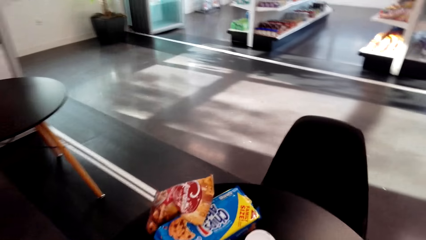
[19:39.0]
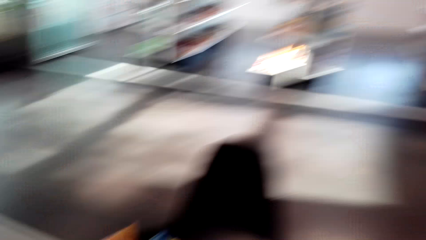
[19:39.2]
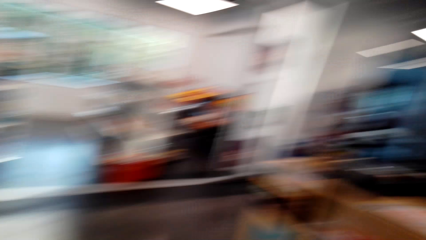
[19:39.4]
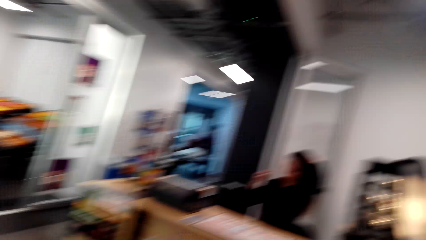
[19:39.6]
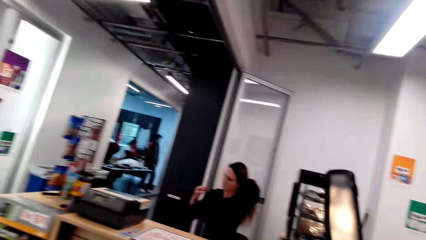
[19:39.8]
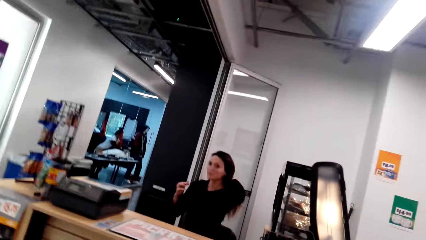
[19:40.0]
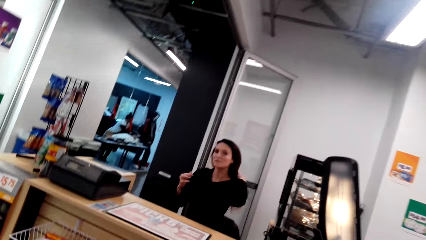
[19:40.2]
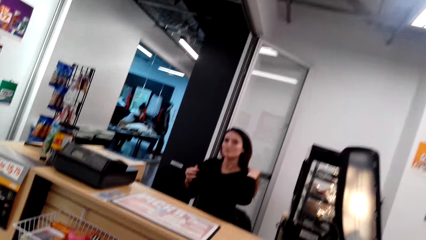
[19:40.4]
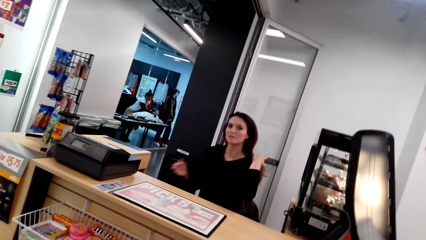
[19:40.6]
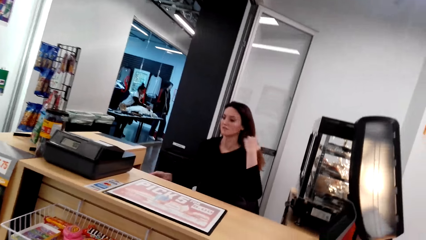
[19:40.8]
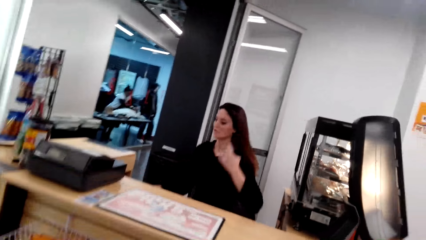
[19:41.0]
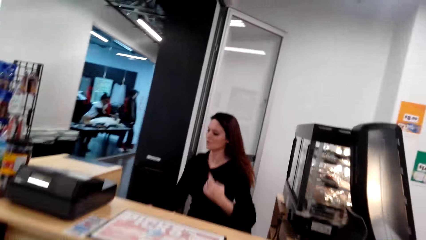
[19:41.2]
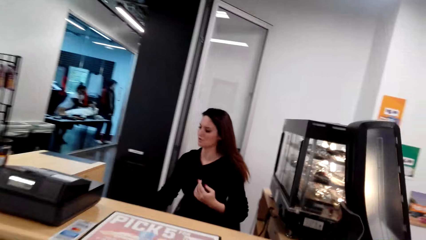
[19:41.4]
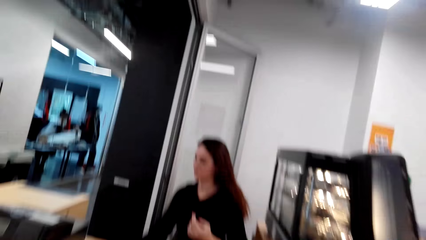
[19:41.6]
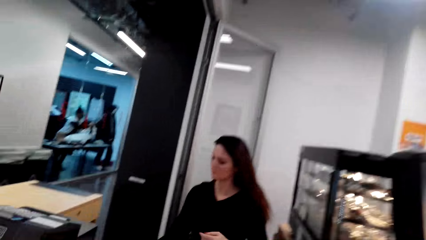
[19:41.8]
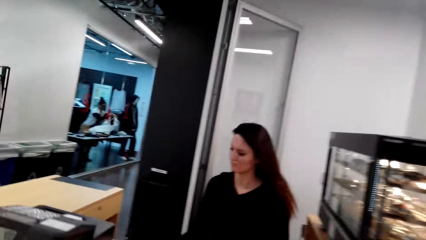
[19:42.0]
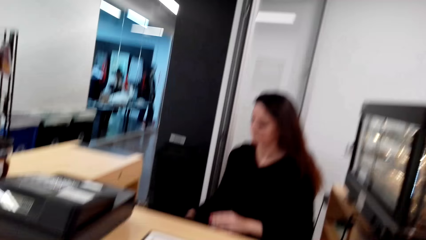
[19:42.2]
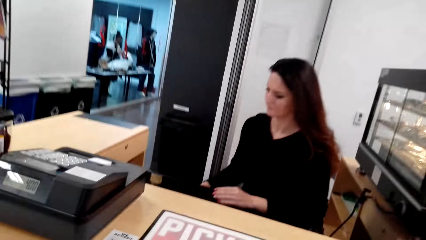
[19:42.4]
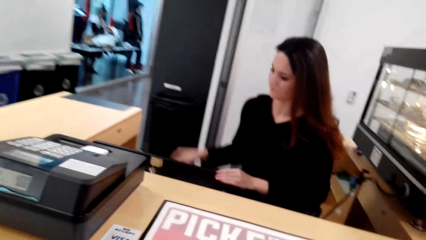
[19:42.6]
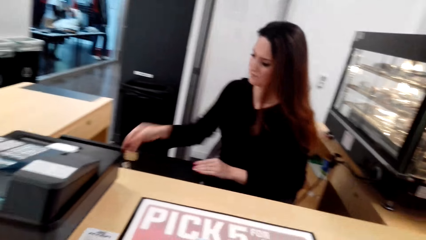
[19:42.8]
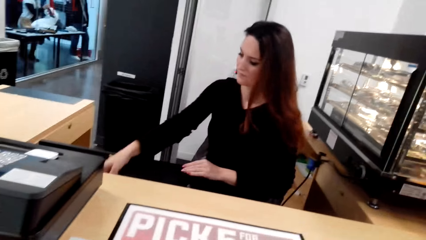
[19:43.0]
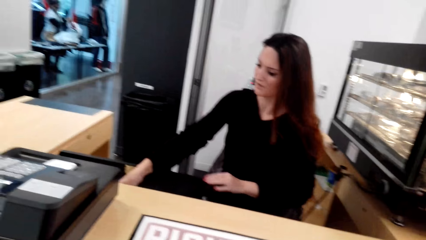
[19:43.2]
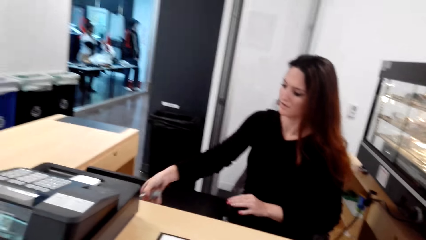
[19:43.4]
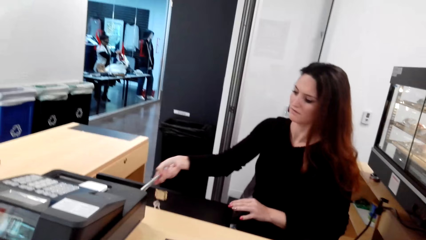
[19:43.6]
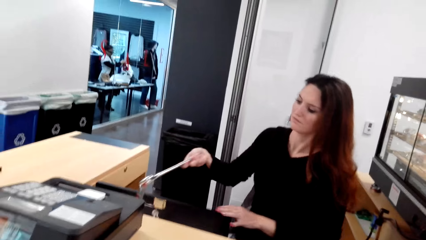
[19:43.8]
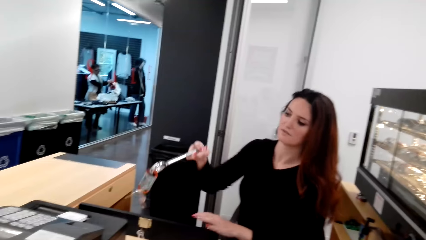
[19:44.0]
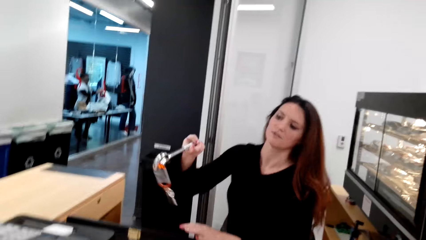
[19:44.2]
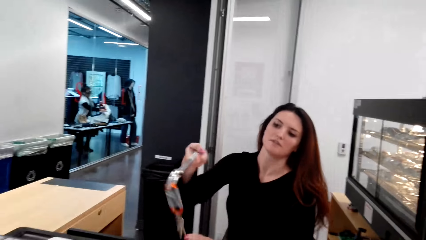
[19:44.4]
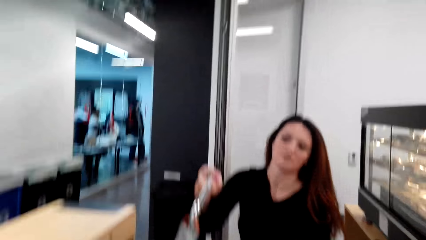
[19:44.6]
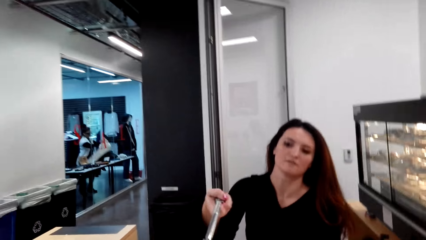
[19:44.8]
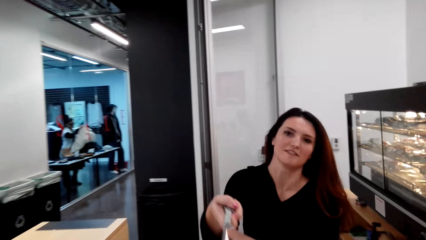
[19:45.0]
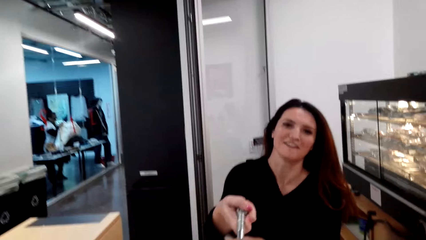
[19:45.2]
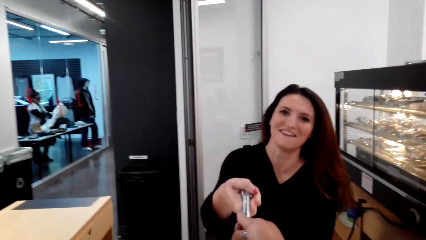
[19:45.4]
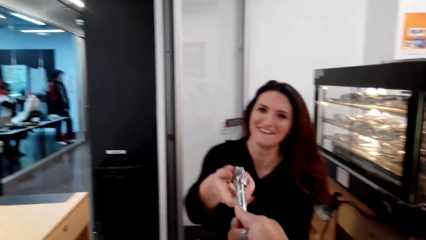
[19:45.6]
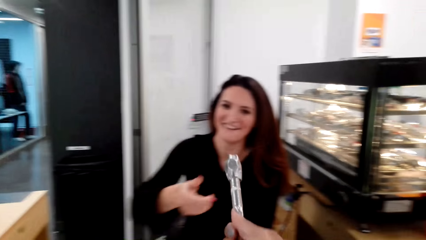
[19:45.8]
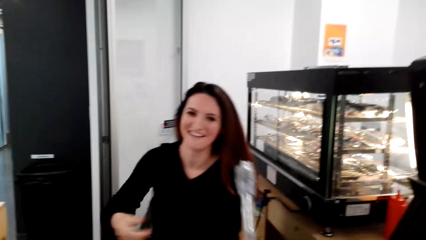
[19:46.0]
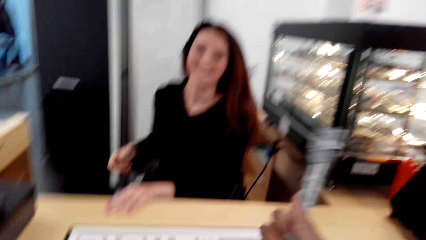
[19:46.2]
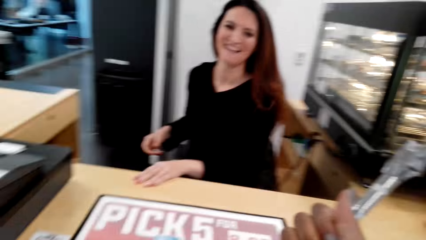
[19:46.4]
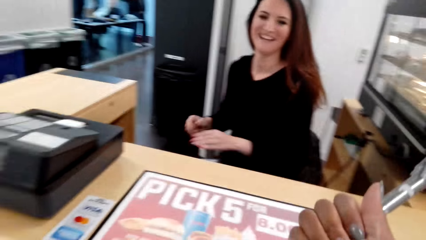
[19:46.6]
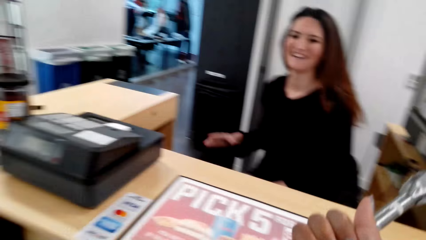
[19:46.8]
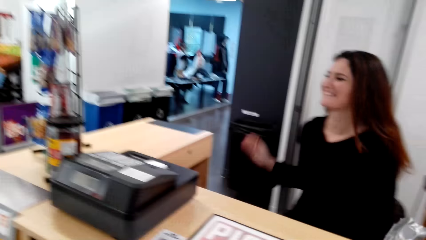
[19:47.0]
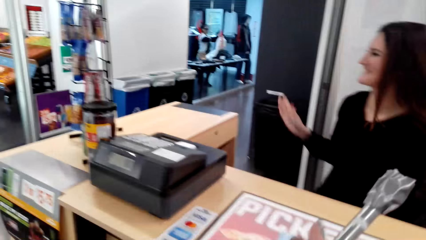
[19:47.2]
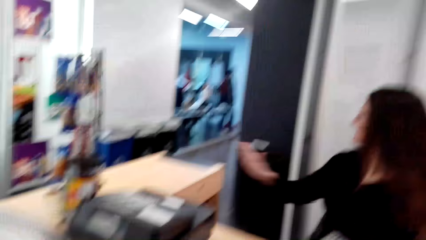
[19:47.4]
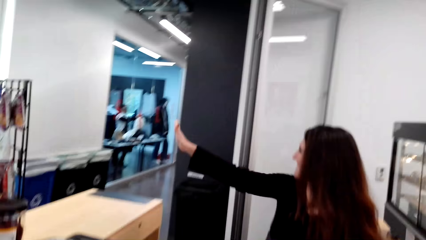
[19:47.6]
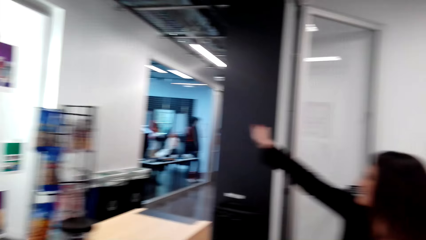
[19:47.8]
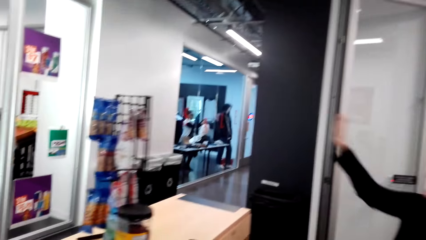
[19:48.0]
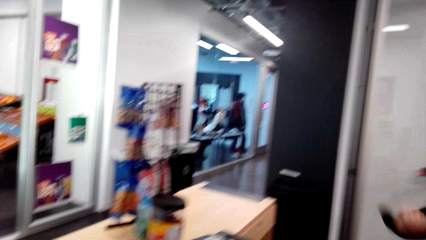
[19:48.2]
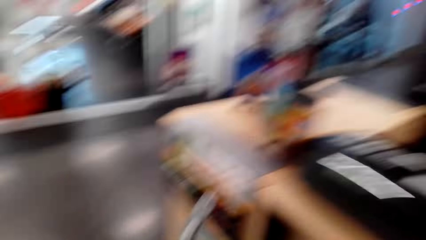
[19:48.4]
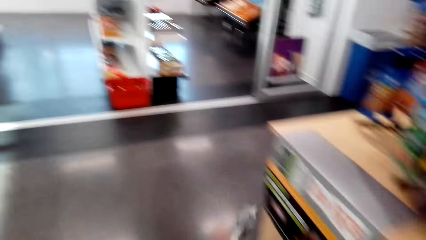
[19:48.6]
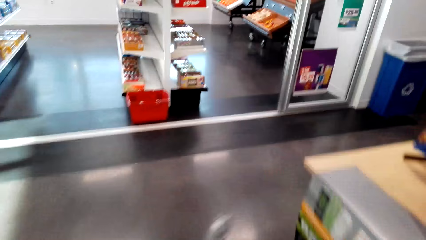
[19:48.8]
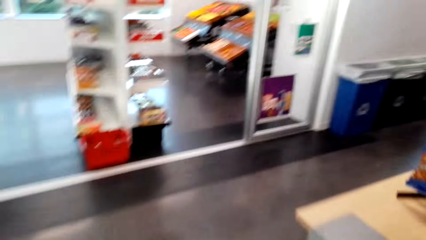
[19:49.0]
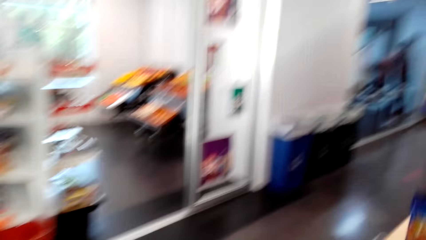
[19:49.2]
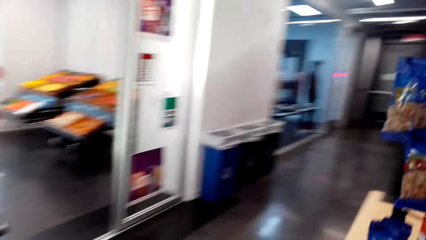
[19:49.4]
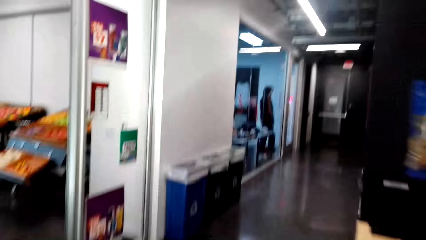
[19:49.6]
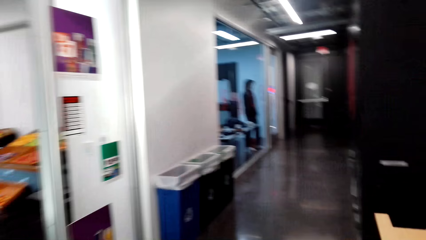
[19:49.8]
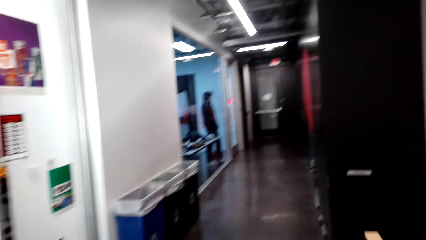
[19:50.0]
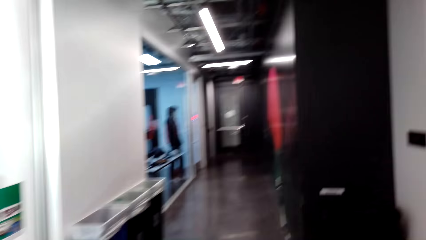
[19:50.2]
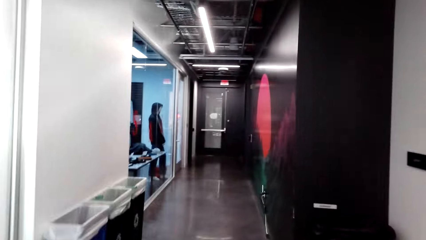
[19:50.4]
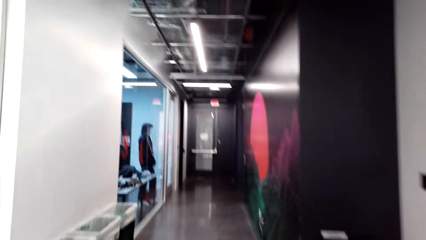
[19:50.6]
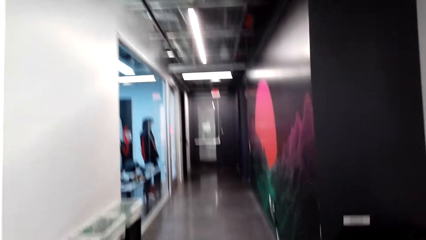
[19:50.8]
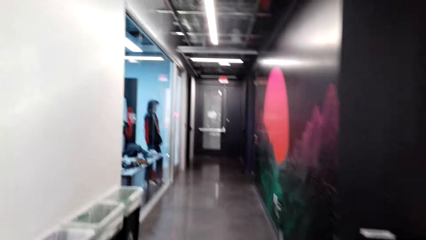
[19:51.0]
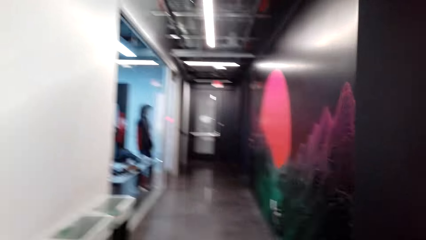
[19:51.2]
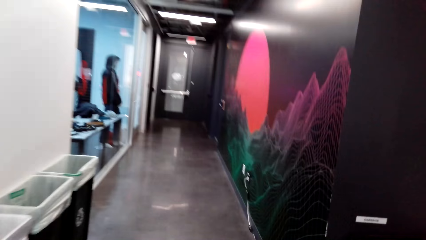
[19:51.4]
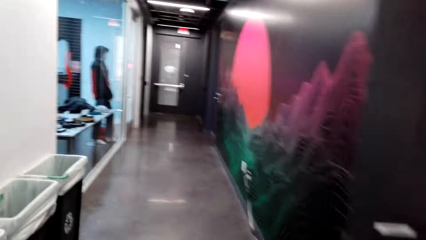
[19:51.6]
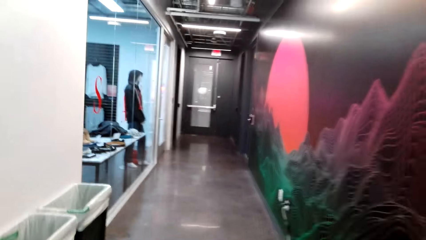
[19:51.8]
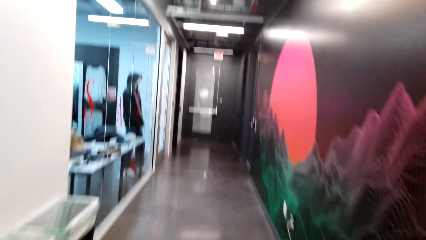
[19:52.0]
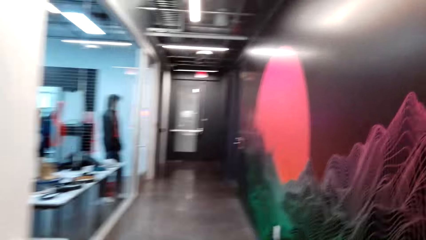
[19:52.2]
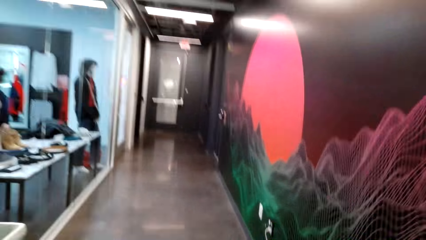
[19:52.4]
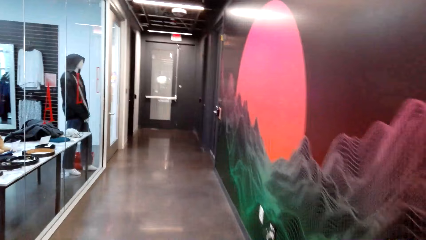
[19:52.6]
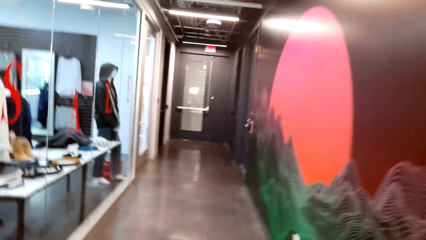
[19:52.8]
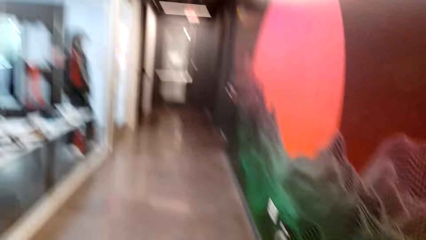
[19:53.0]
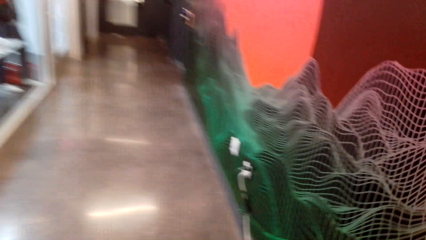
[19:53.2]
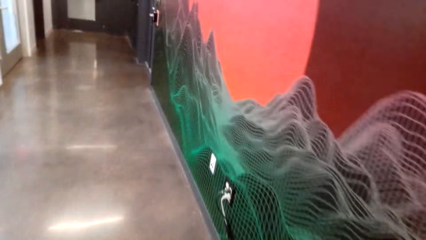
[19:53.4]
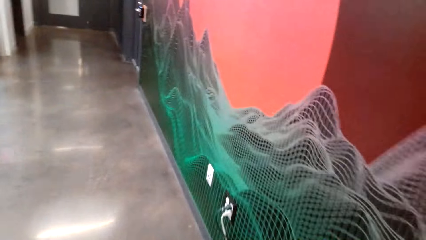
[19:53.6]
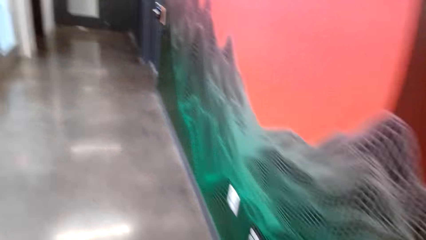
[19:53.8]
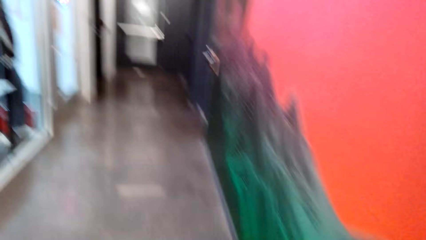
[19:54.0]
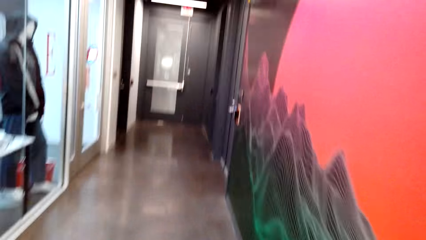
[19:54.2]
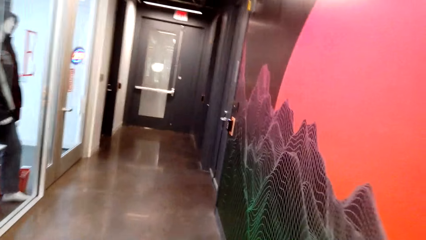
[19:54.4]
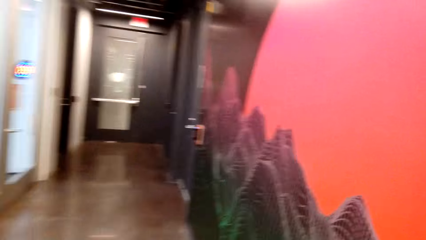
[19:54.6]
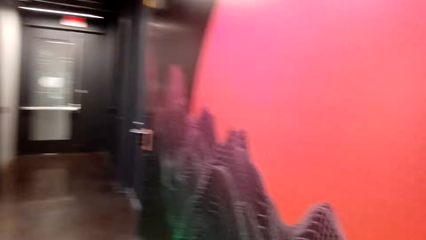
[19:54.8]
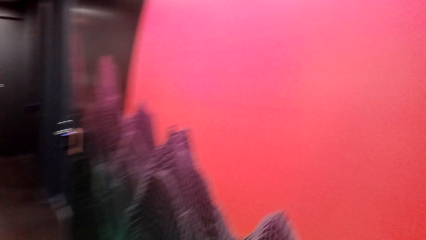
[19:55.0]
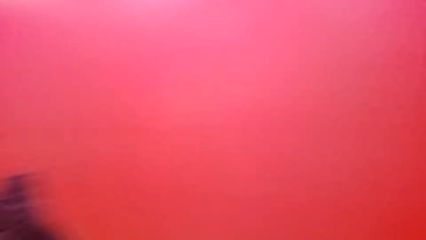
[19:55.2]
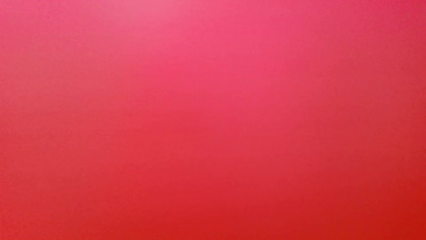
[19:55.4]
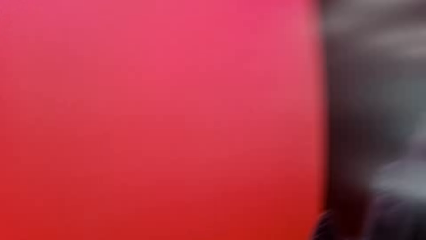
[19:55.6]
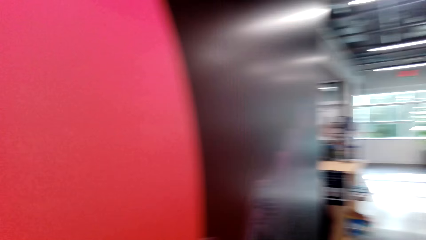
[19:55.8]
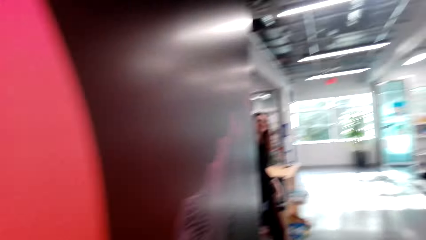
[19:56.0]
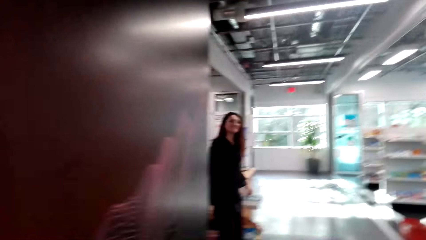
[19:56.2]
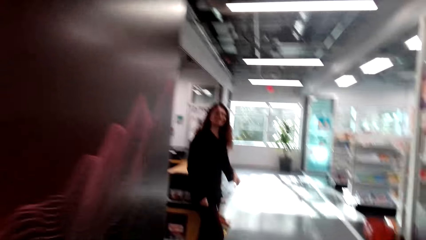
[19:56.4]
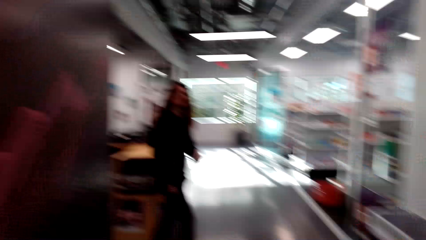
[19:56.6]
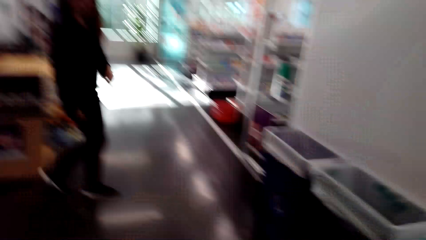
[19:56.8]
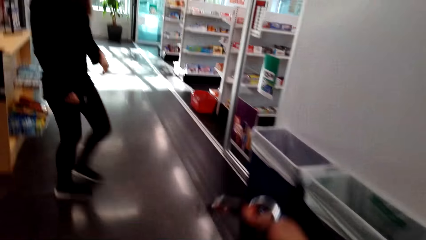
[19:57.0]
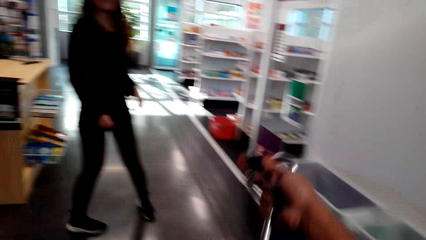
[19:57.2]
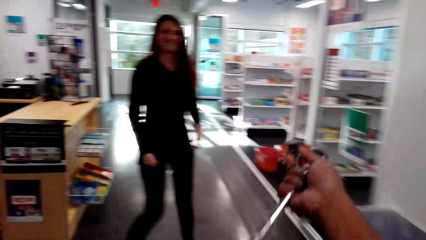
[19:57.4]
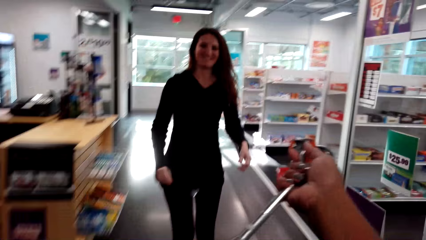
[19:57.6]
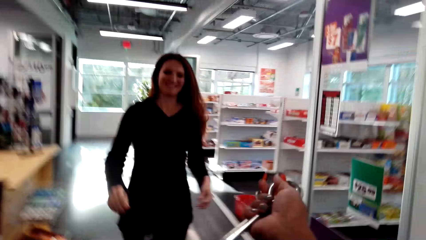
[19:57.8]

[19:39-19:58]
A woman moves her hair. The camera wearer converses with the woman. The woman opens a drawer, picks a key, and gives keys to the camera wearer. The camera wearer picks the key. They laugh and converse with the woman. They walk around the mall and walk on a corridor. They converse with the woman. The woman walks around the mall.
